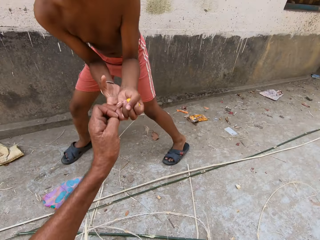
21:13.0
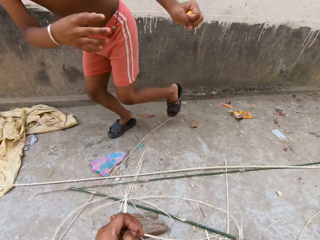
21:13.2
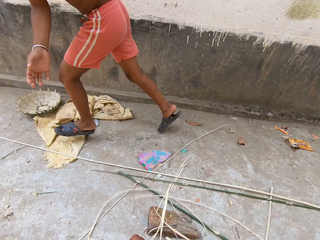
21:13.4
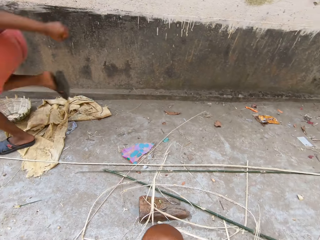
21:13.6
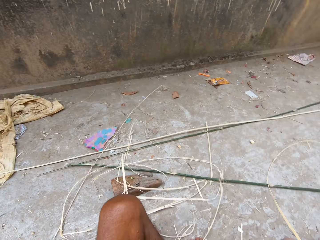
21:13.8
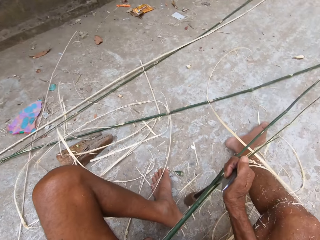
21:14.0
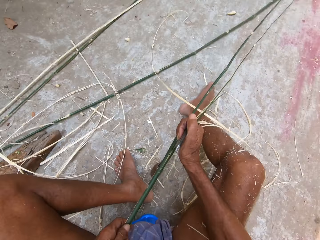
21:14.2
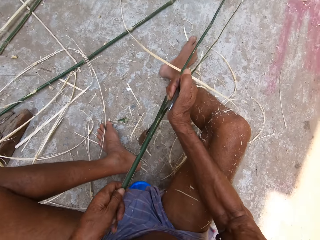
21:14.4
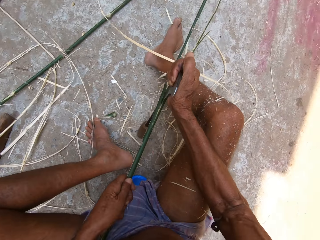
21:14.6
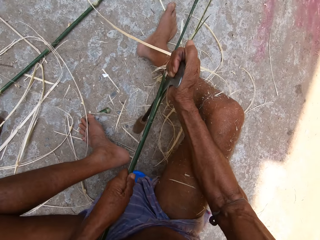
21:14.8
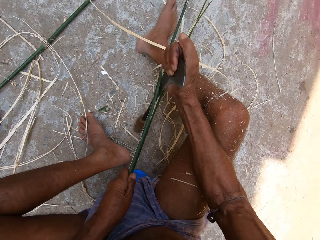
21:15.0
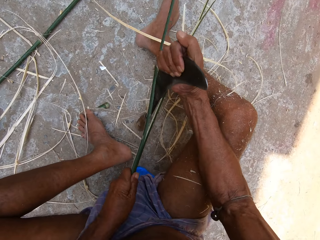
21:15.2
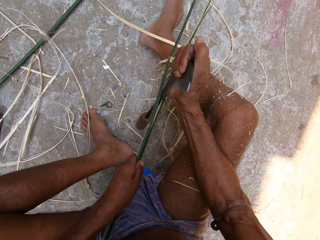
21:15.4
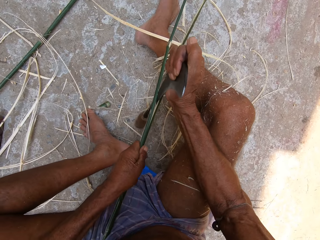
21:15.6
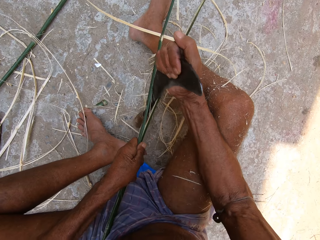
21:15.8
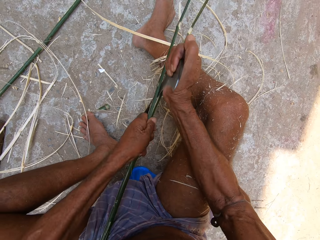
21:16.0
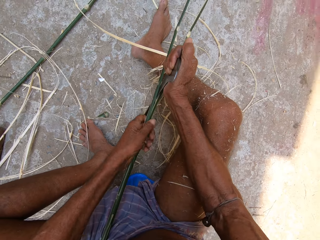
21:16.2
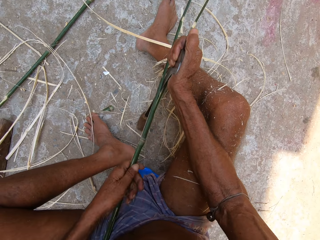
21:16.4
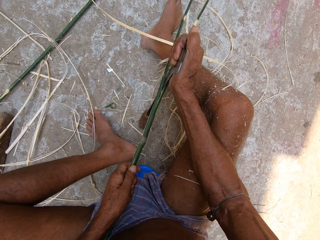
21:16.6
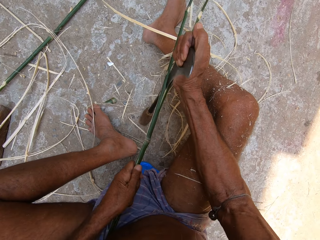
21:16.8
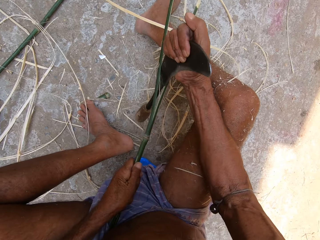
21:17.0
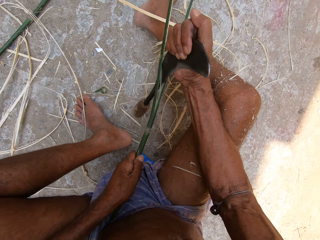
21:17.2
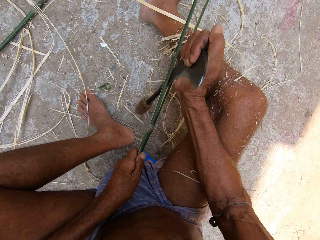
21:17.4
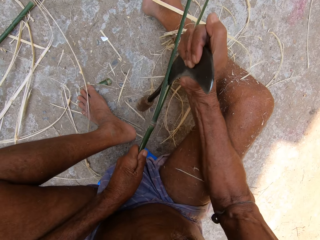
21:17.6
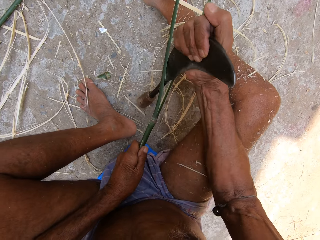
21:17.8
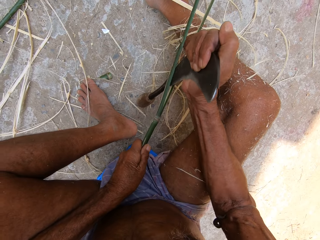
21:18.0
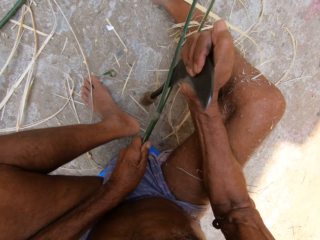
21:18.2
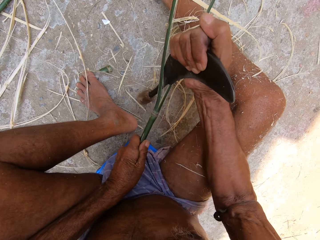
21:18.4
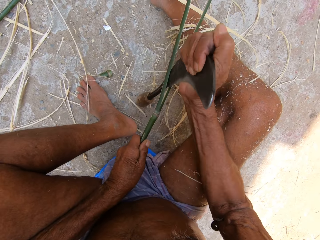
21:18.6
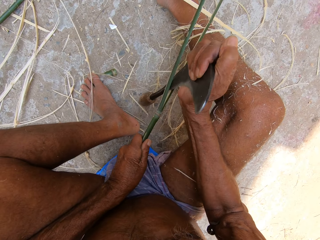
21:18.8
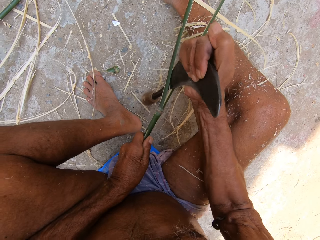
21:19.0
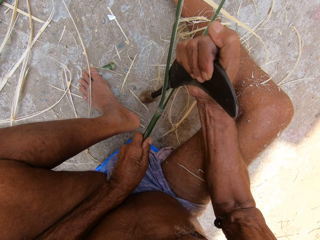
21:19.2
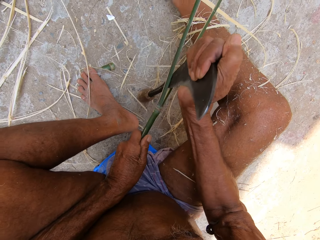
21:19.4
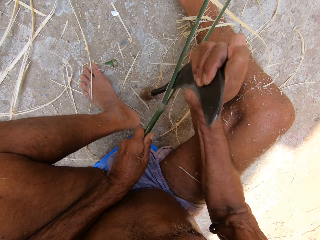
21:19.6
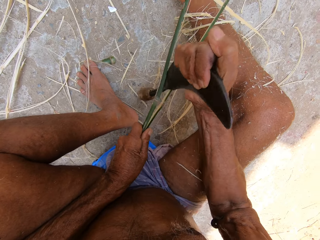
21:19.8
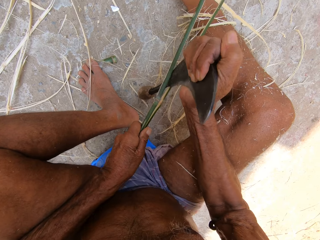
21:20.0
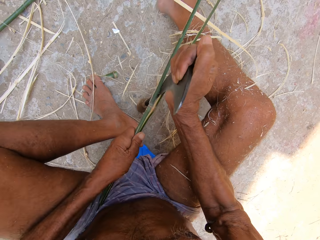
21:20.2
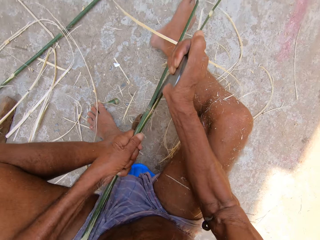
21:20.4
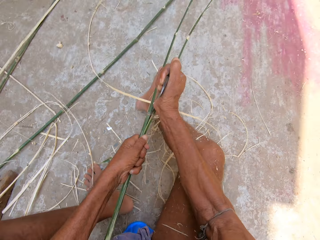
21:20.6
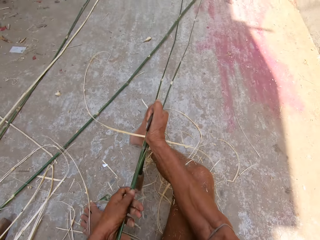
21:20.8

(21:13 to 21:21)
The camera wearer touches a boy with his left hand. He splits the bamboo strip in his left hand with the sickle in his right hand.

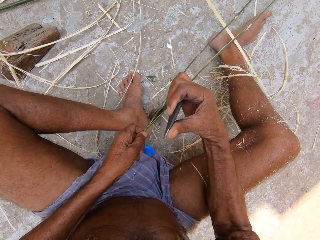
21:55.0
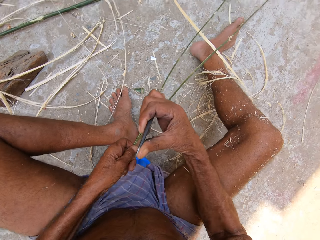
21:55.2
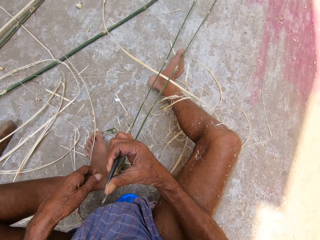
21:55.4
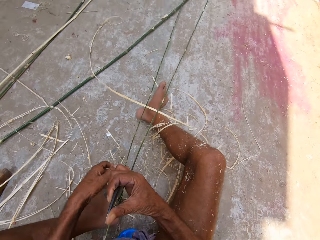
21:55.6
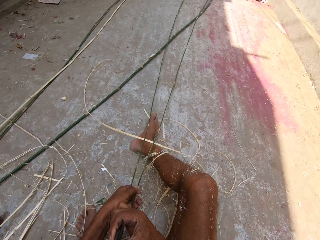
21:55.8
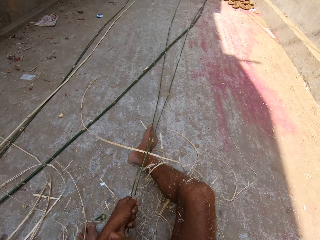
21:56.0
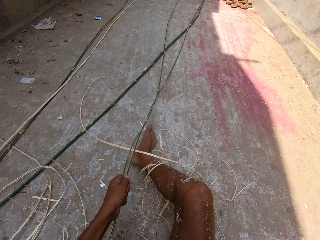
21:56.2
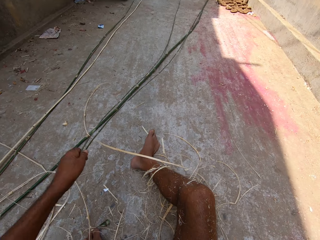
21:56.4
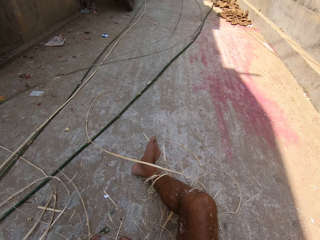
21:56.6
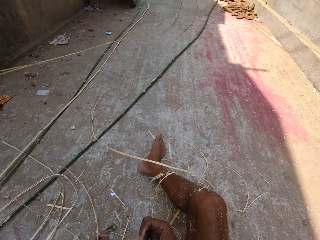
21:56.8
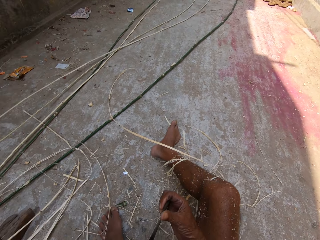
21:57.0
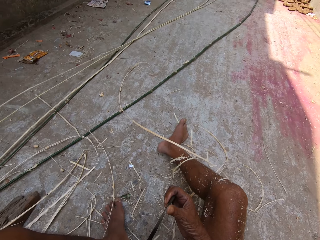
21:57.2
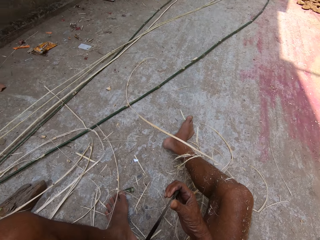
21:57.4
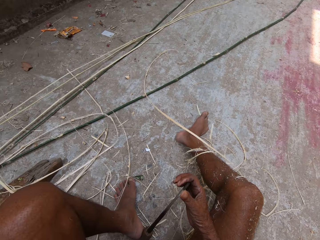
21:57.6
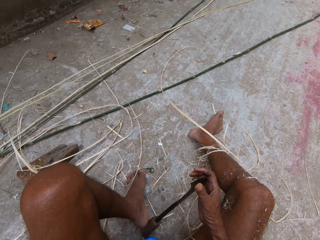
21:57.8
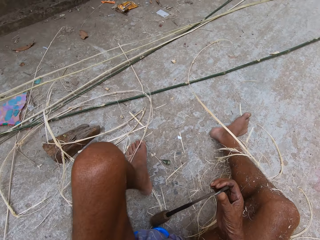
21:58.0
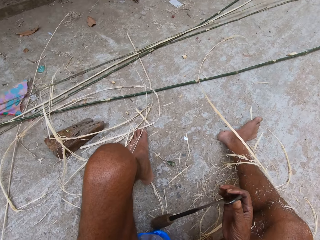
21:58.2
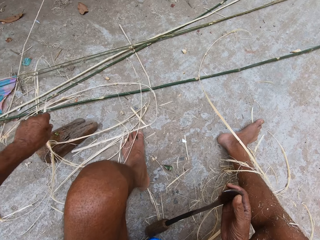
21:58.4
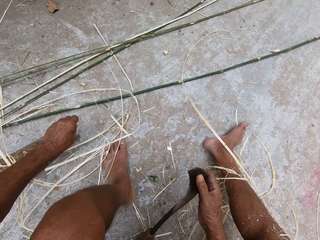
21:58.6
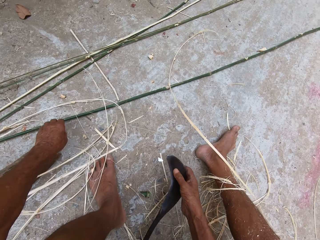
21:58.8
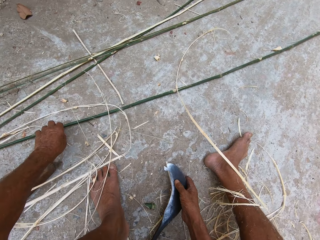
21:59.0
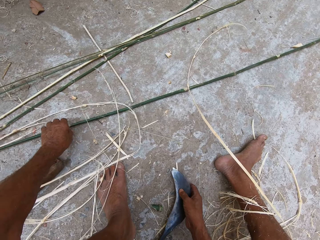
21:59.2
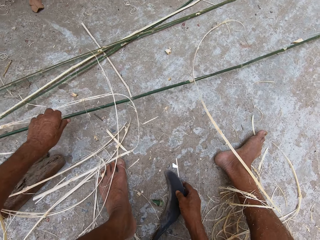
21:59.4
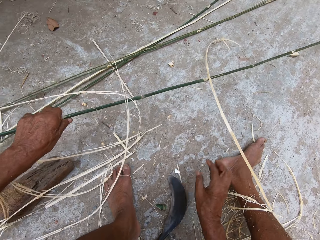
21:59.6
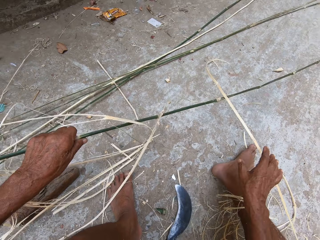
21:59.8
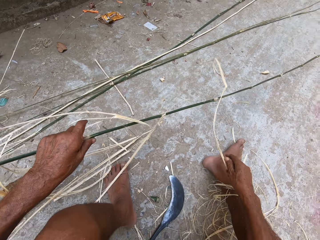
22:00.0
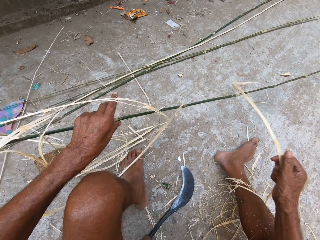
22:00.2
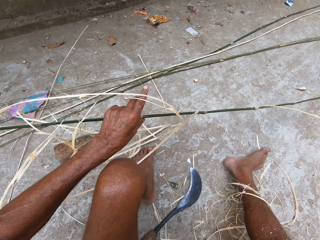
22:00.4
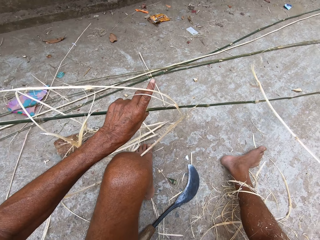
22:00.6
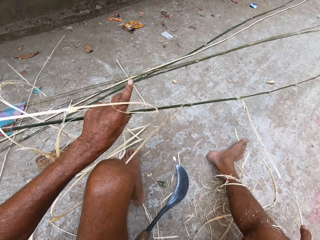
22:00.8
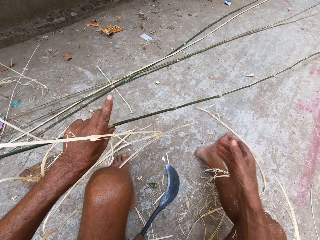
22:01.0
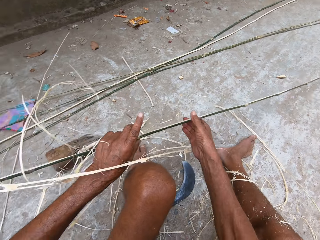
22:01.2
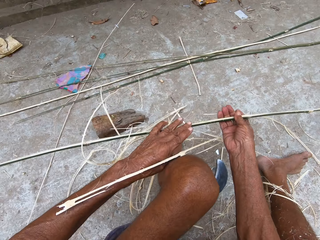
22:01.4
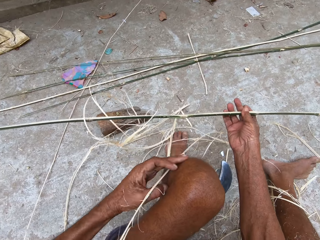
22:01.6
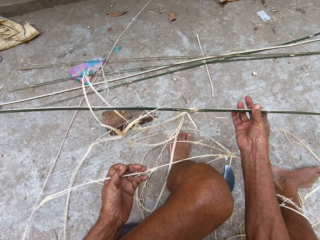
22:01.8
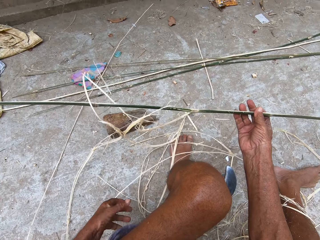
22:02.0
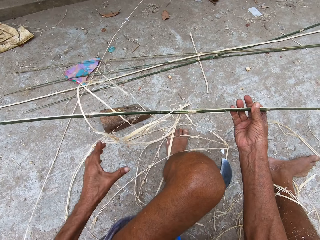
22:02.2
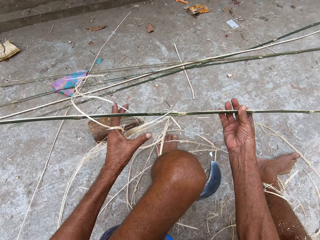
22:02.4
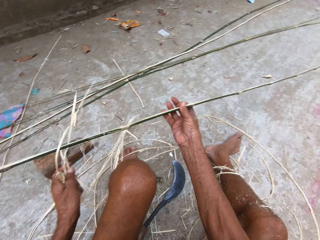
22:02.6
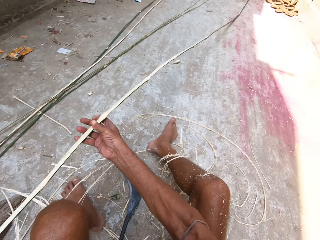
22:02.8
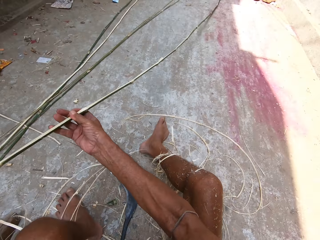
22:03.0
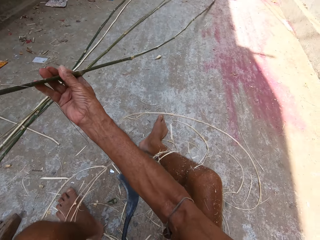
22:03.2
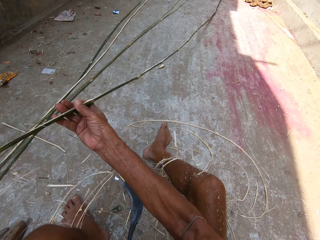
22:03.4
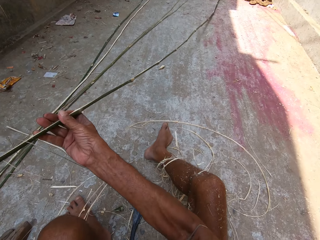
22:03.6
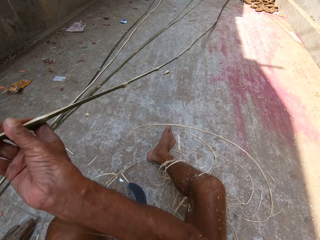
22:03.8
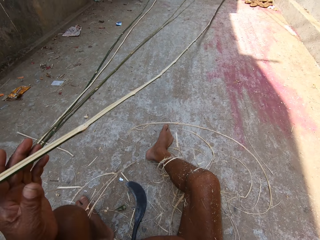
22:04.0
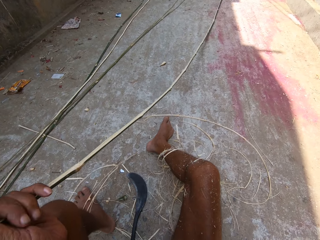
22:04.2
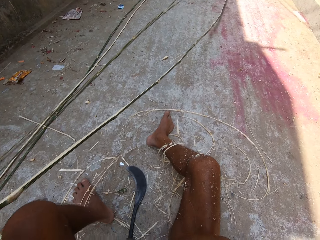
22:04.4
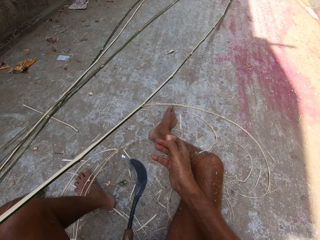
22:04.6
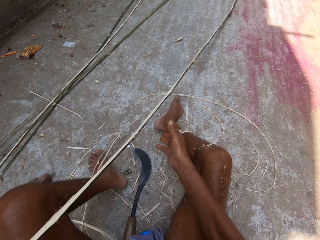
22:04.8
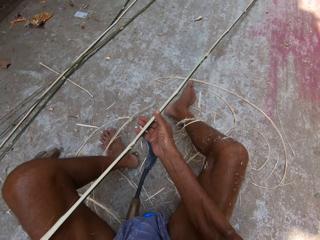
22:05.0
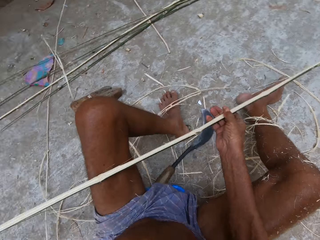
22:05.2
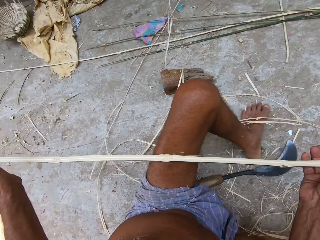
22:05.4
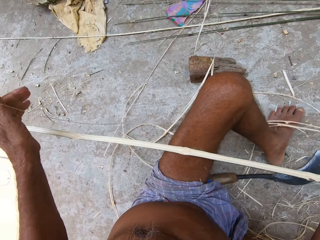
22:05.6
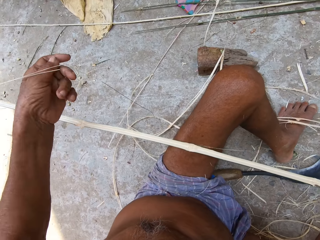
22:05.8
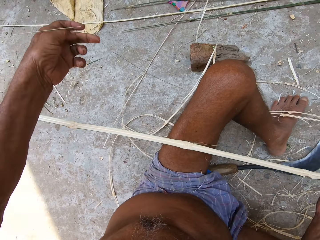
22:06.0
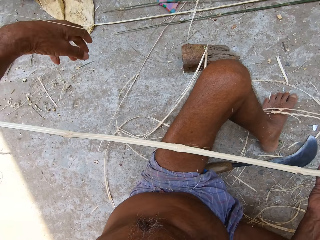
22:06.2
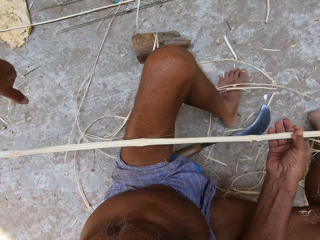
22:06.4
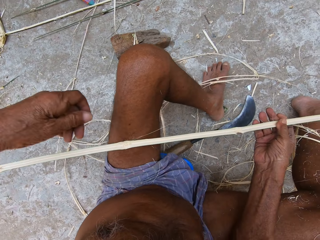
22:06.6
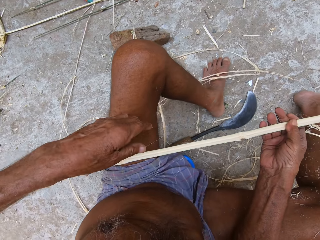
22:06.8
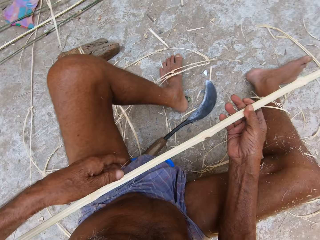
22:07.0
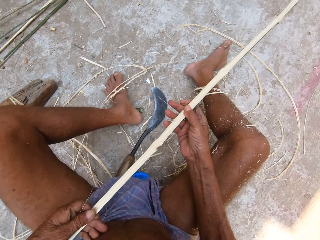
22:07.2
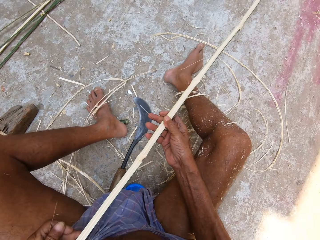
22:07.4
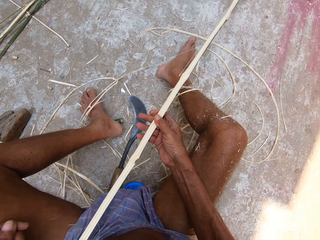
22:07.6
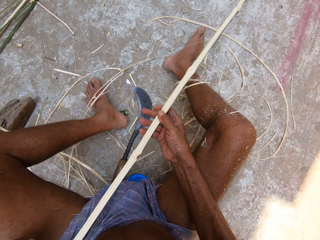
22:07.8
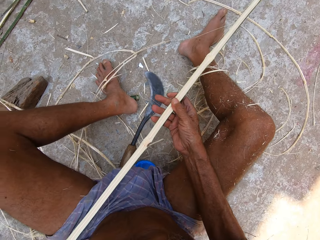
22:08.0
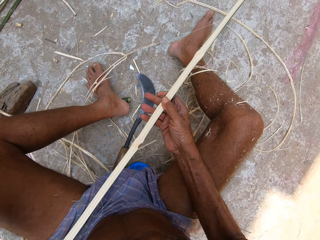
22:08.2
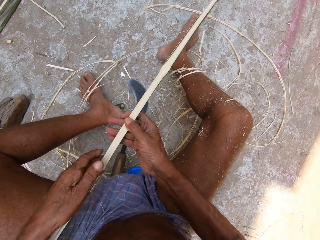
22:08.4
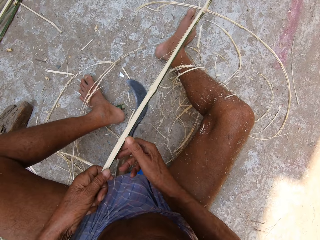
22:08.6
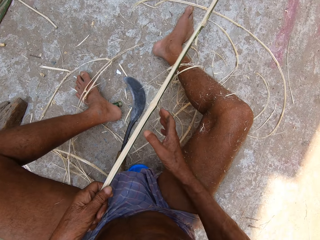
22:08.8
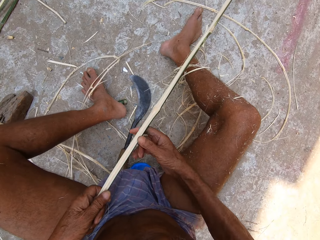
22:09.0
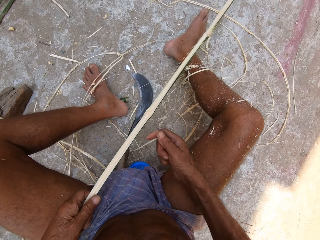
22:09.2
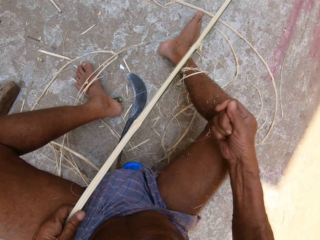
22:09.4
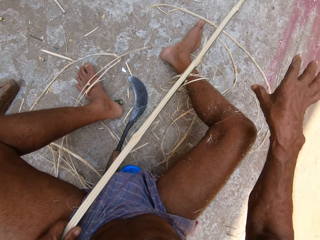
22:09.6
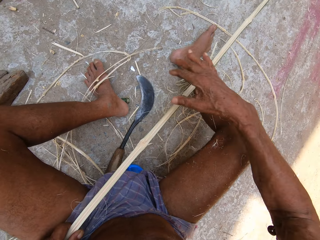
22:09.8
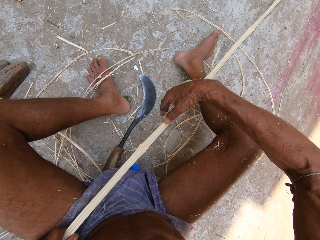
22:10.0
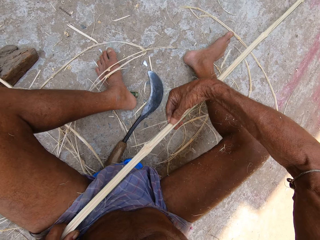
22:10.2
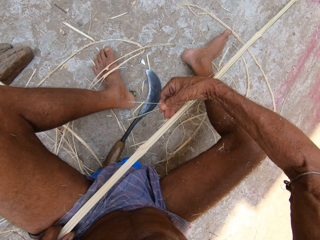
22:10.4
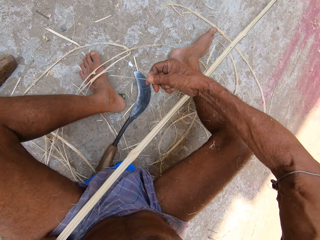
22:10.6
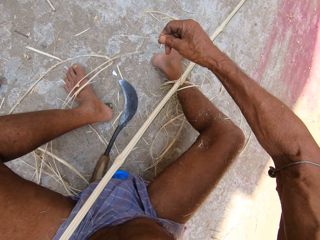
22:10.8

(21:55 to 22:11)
The camera wearer picks up the strips of bamboo sideways with his left hand. He drops the strips of bamboo in his left hand on the floor. He picks up a strip of bamboo from the floor with his left hand. He drops the sickle in his right hand on the floor. He picks up a bamboo shaving from the floor with his right hand. He drops the bamboo shaving in his right hand on the floor. He passes the bamboo strip in his left hand to his right hand. He picks up a bamboo shaving with his left hand. He drops the bamboo shaving in his left hand on the floor. He moves bamboo shavings with his left hand. He moves the bamboo strip with both hands. He removes a wood shaving from the bamboo strip with his right hand.
